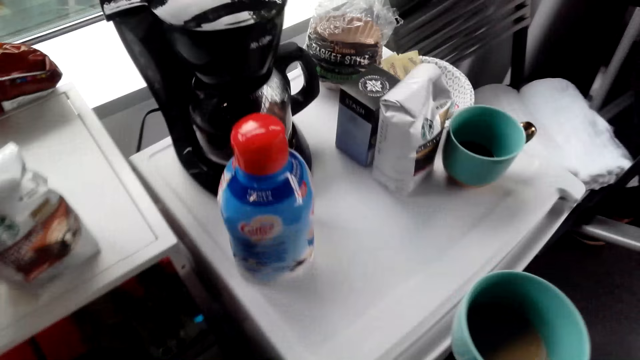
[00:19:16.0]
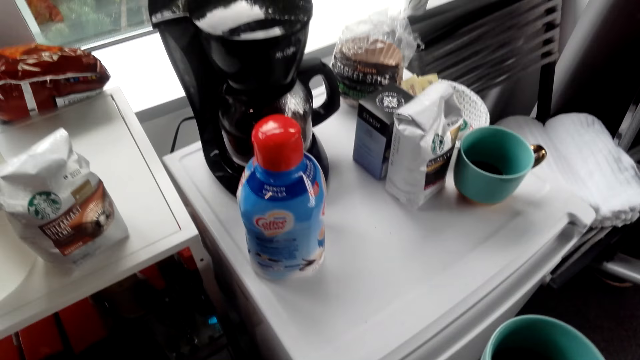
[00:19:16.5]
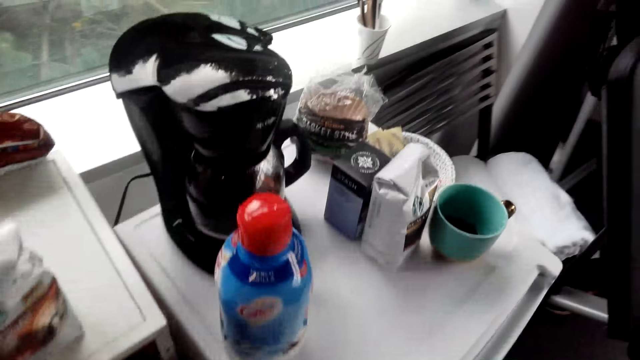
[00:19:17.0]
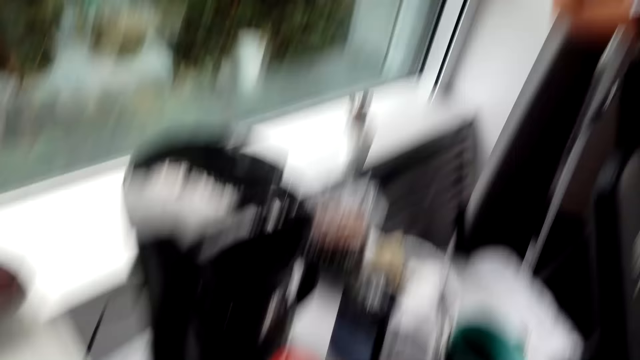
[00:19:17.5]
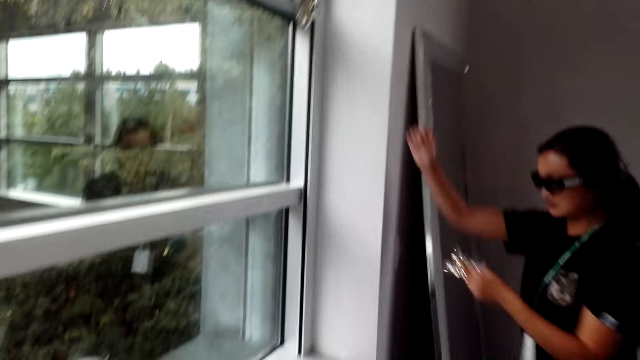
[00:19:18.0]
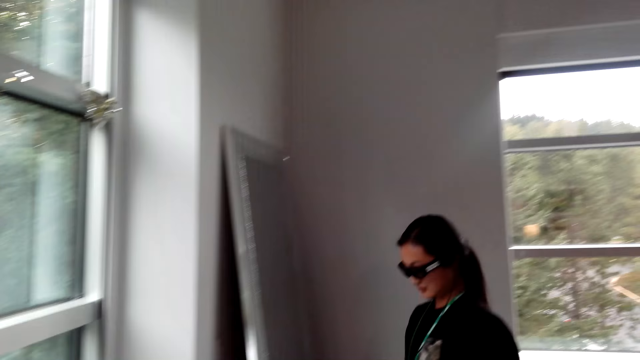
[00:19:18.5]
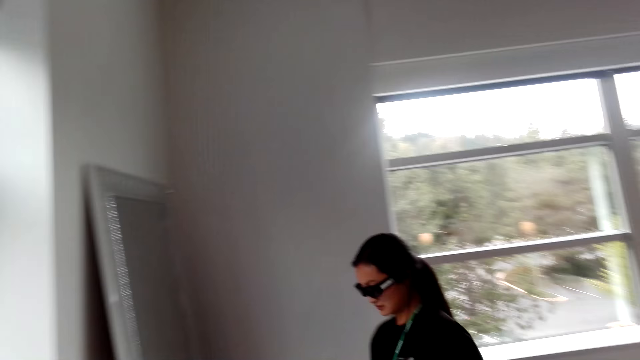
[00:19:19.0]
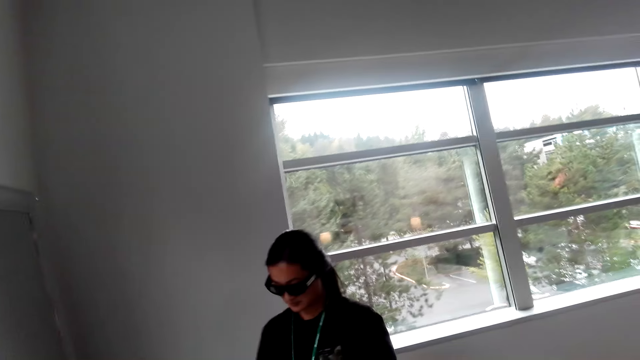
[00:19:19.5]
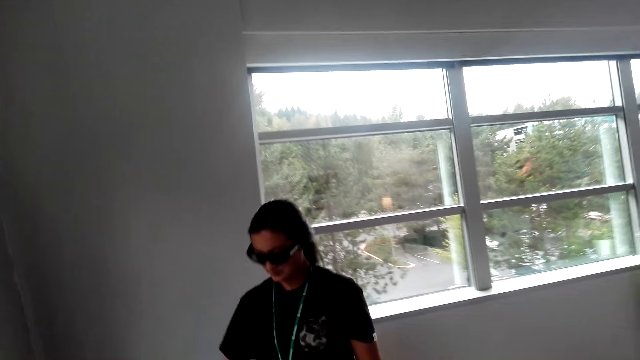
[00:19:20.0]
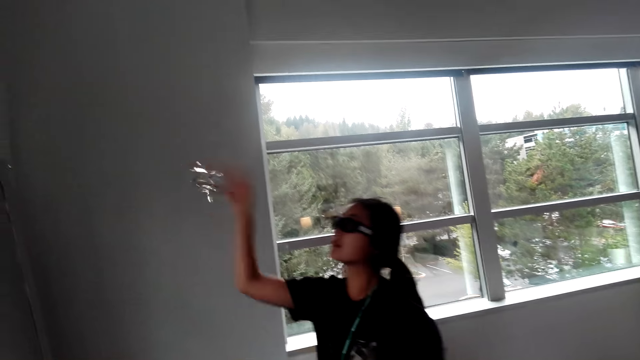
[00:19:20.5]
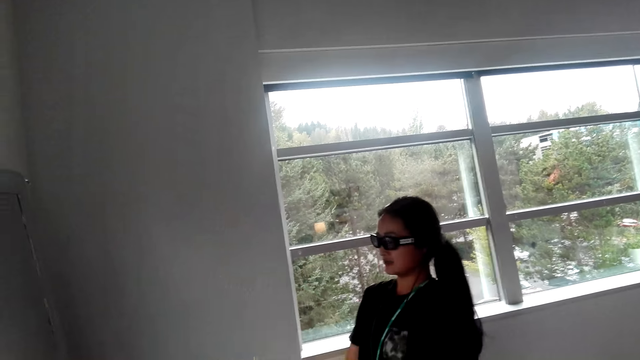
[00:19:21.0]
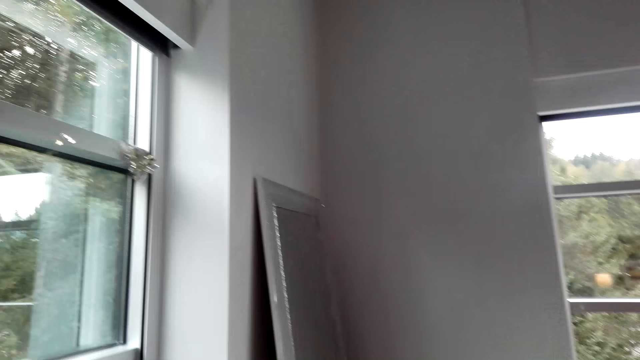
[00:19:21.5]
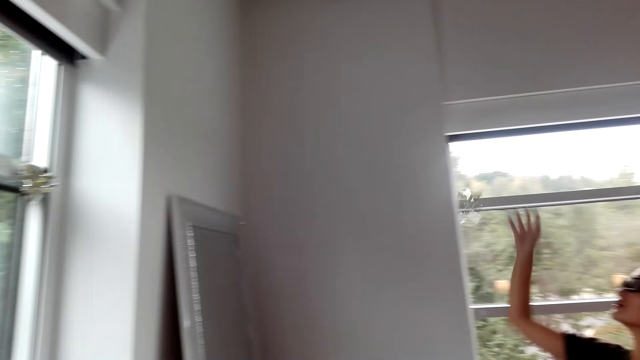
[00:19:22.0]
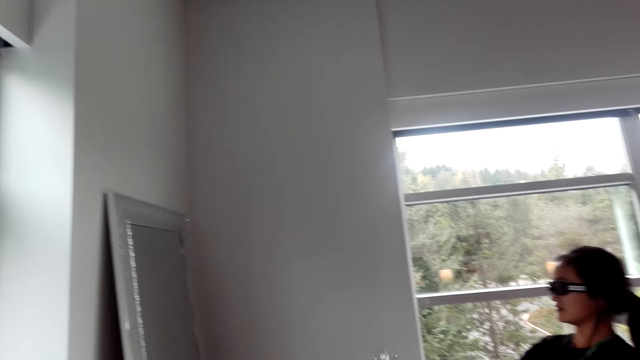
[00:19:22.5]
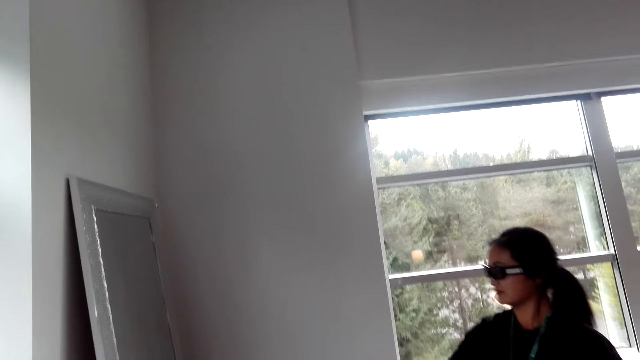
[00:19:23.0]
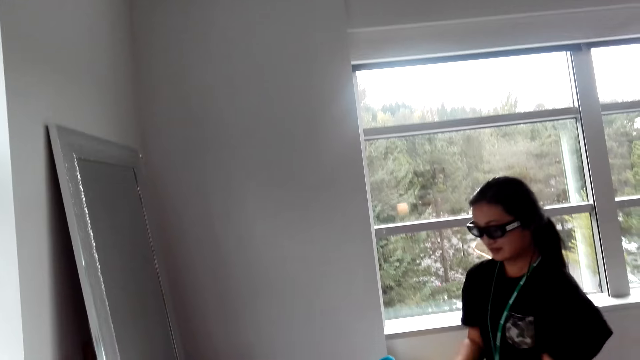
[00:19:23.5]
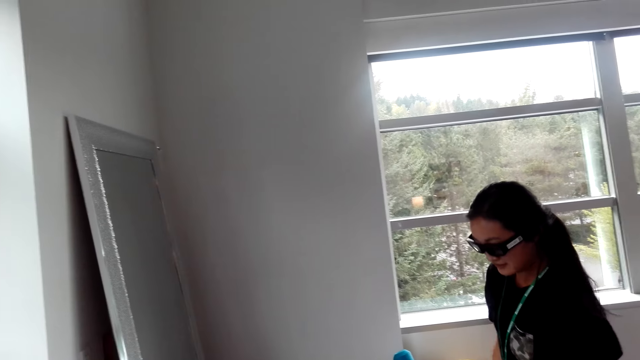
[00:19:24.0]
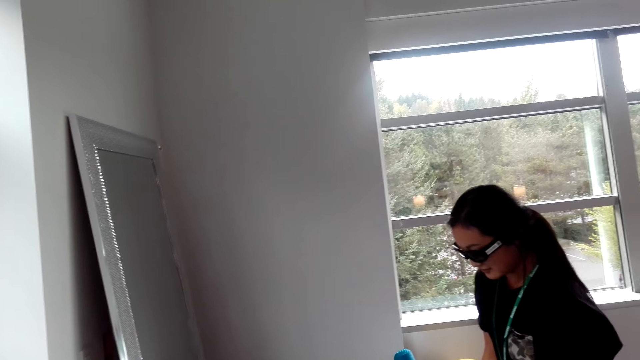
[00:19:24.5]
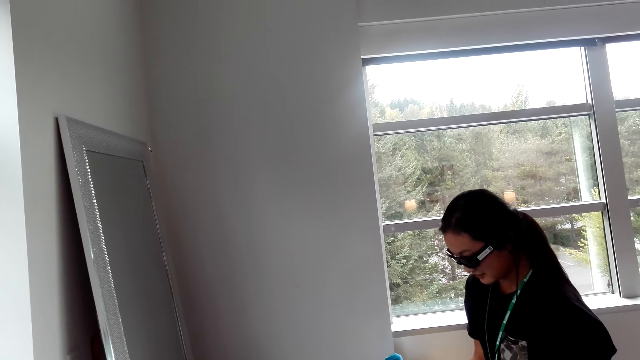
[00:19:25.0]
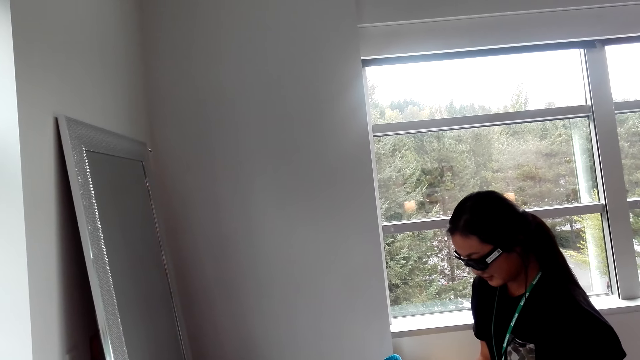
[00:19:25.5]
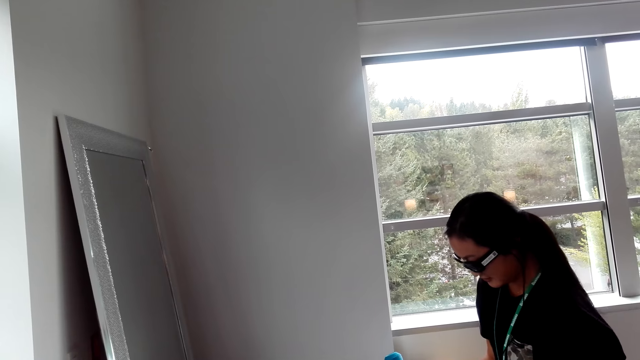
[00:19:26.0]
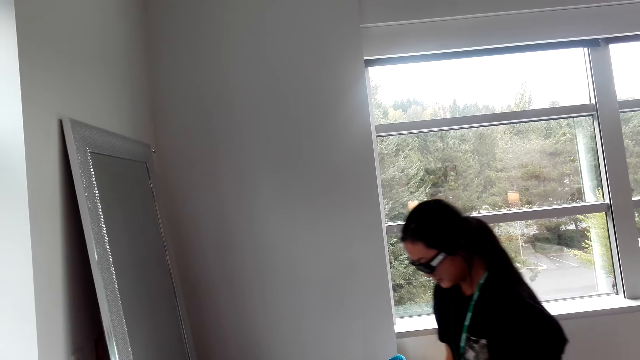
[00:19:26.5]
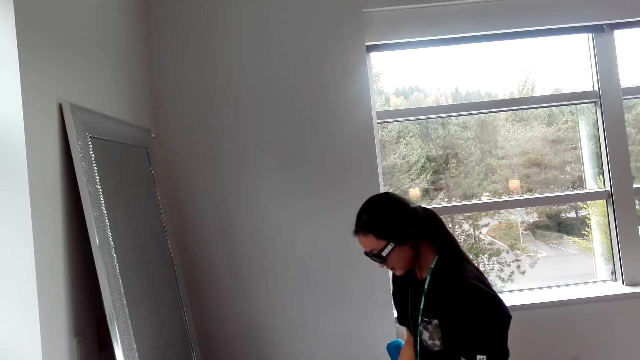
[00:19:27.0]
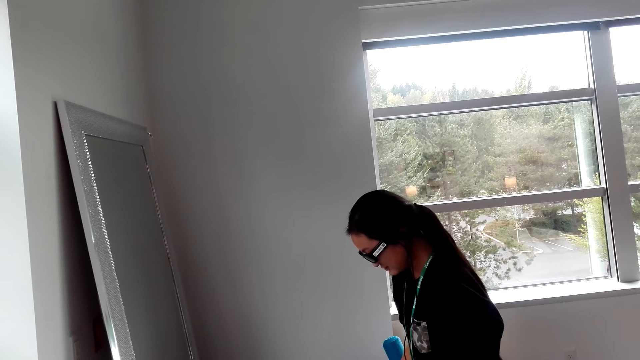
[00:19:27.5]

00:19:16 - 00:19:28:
A woman converses with the camera wearer. The camera wearer holds a mug. They turn around. They converse with the woman. The woman looks down. The camera wearer holds something. They turn around. The woman looks down. The camera wearer looks at the woman.

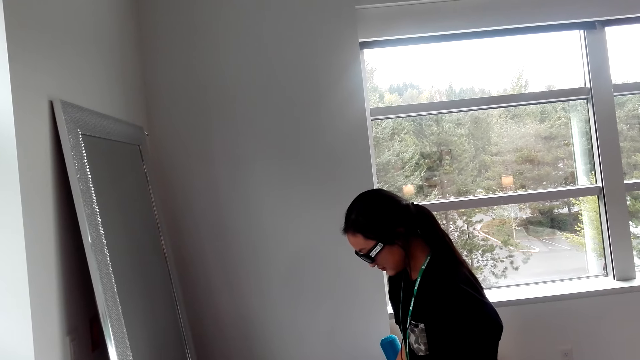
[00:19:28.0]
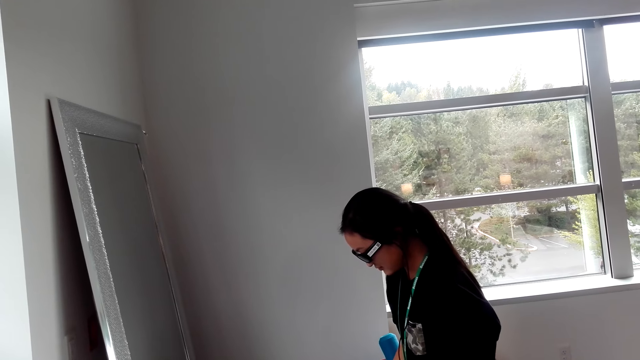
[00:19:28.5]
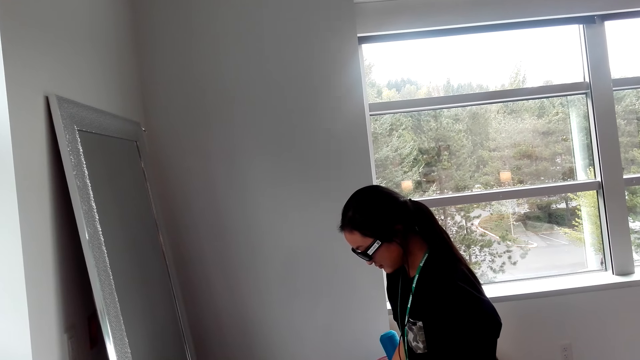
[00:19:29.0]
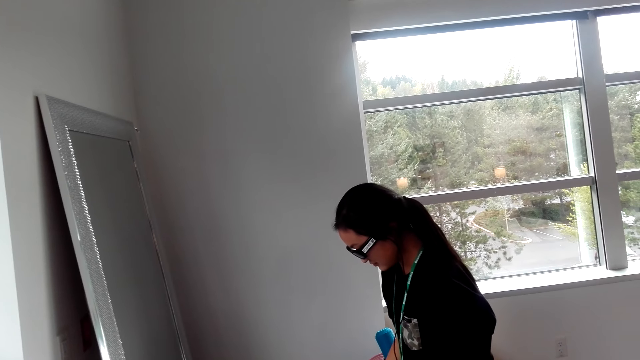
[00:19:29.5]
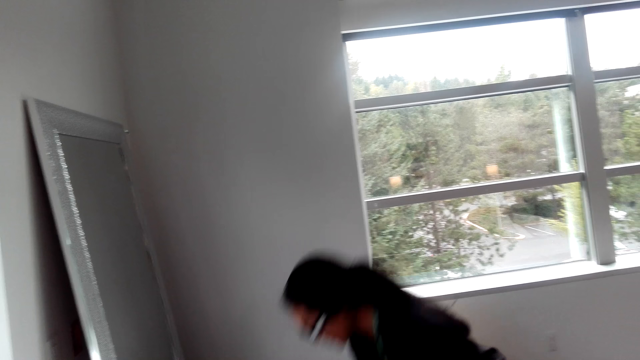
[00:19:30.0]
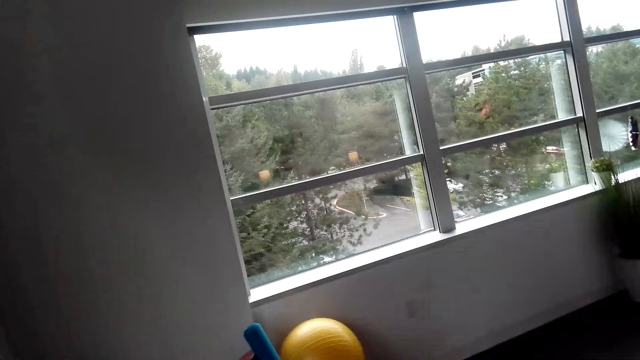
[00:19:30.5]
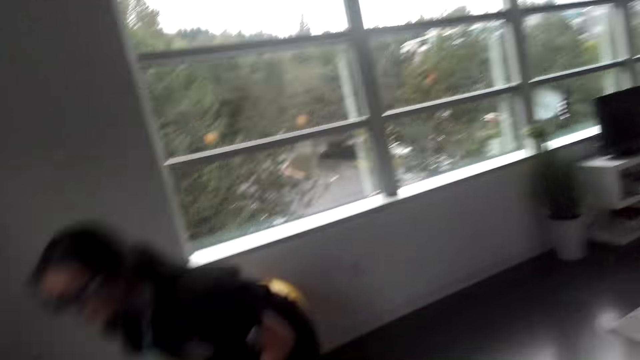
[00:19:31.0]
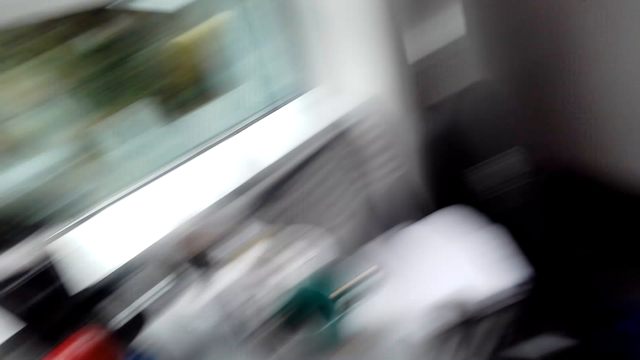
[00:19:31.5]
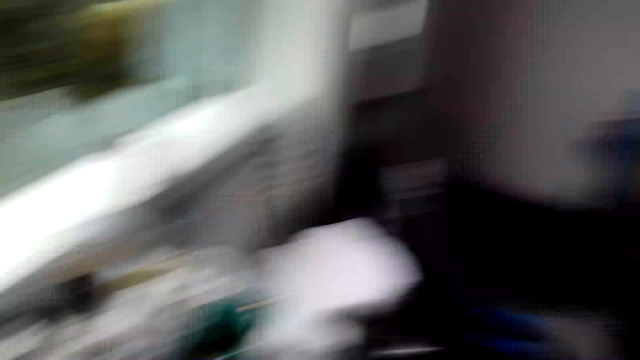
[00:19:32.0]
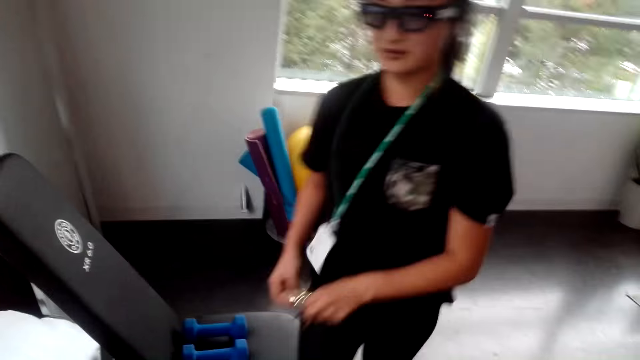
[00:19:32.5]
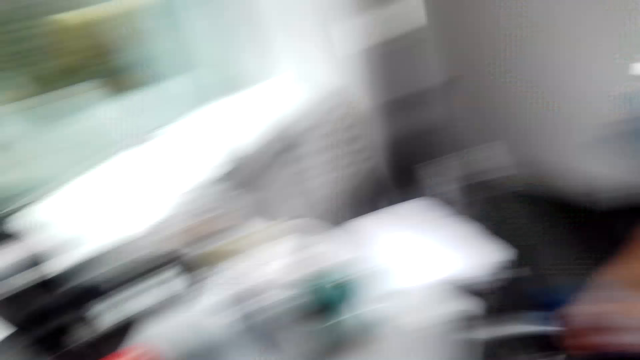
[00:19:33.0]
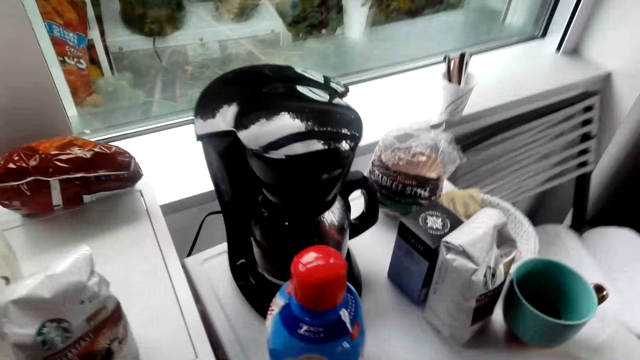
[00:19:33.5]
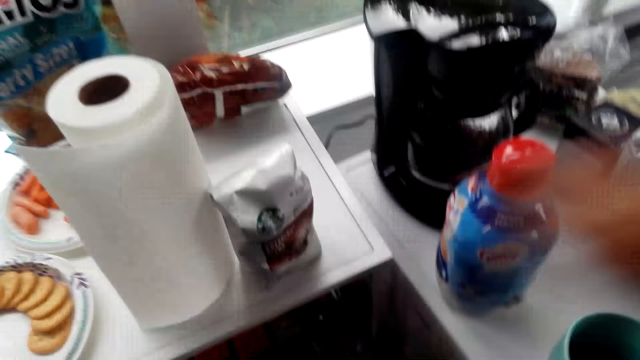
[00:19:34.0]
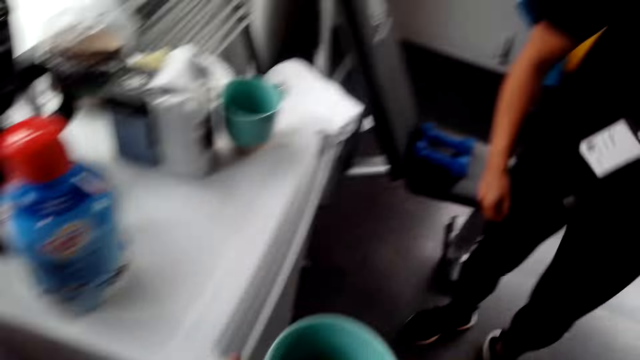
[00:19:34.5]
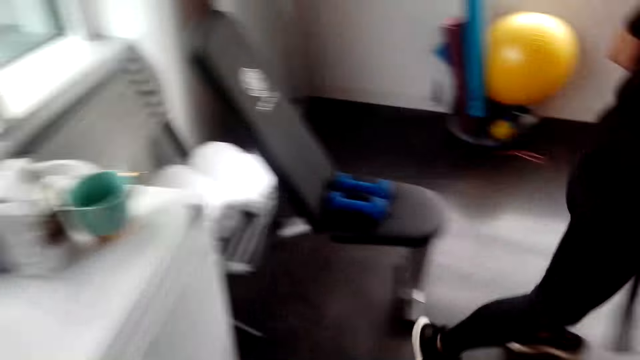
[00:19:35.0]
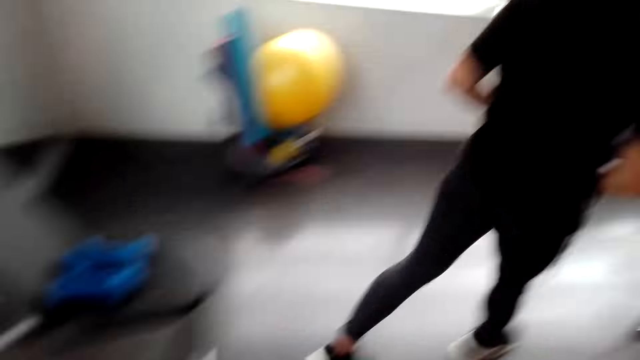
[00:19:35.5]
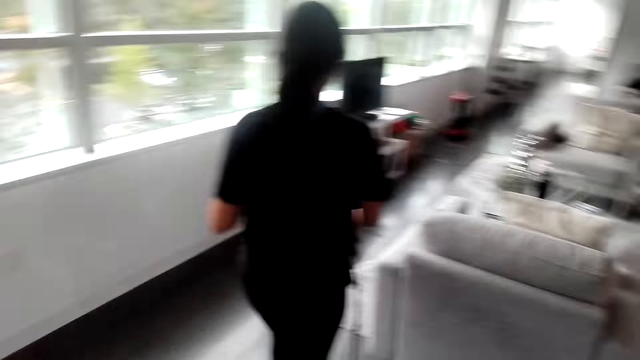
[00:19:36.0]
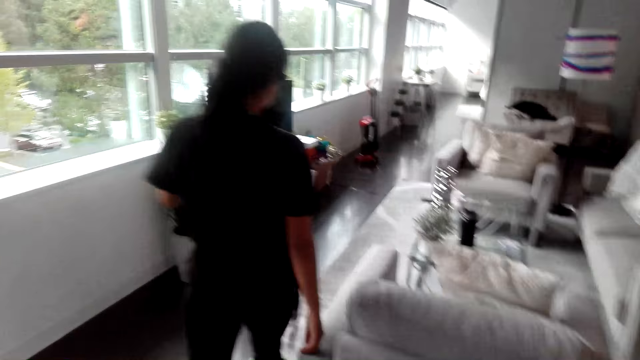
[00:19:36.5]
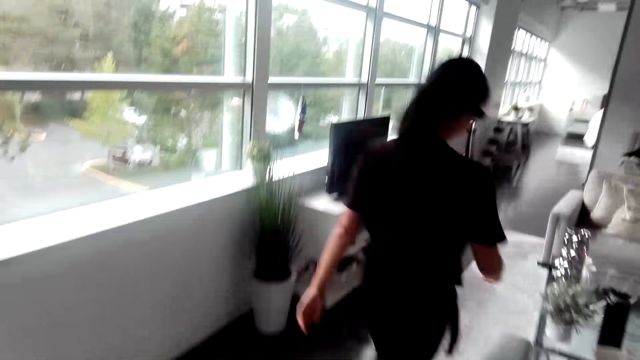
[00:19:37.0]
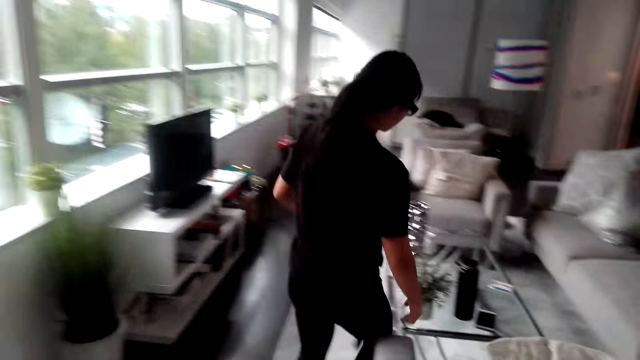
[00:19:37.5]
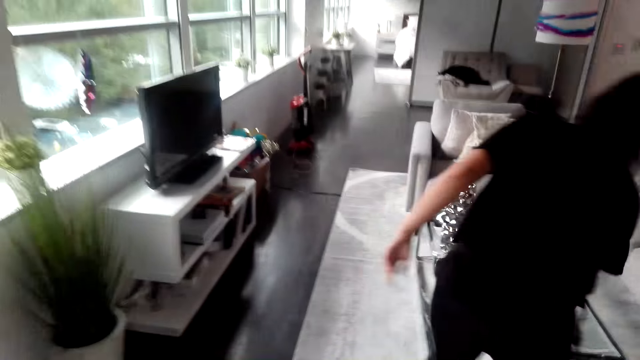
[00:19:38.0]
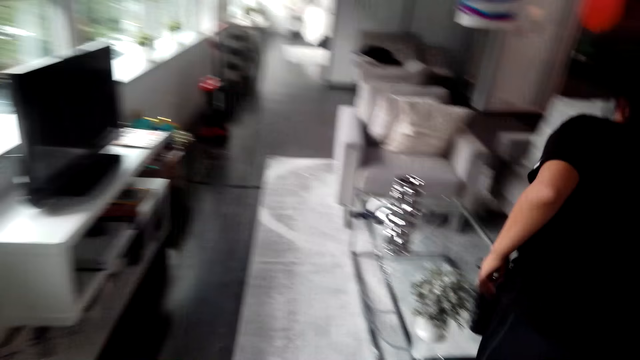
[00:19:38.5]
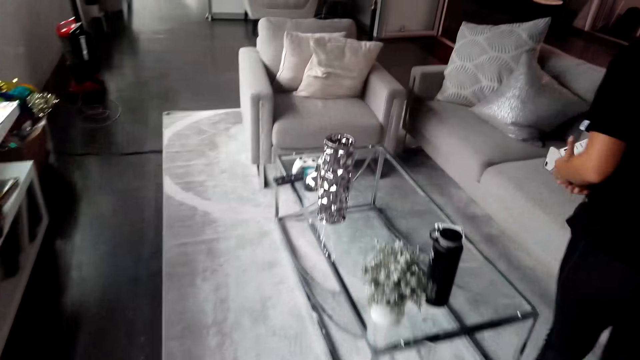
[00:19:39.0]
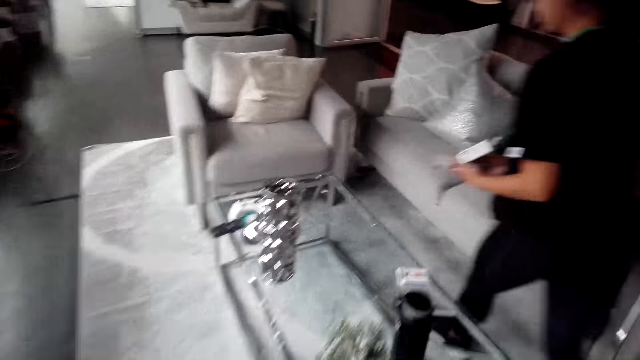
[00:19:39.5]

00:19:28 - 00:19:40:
The camera wearer converses with a woman. The woman bends down. The camera wearer turns around. They look around the house. The woman walks around. The camera wearer converses with the woman. They turn around. The woman walks around. The camera wearer walks around the house. The woman picks up the phone.
